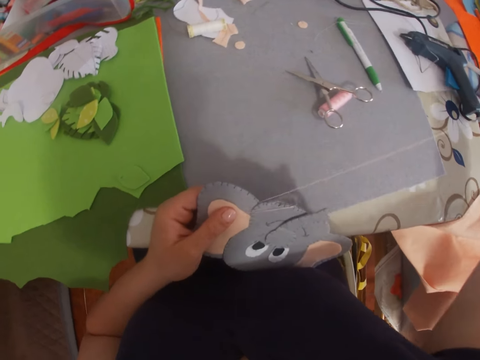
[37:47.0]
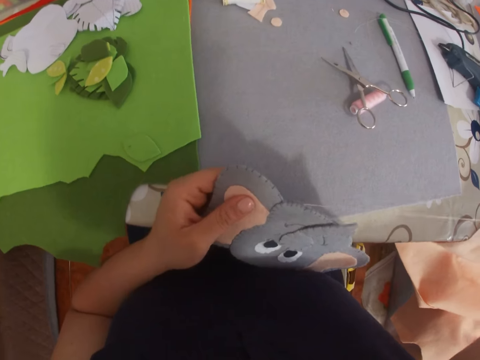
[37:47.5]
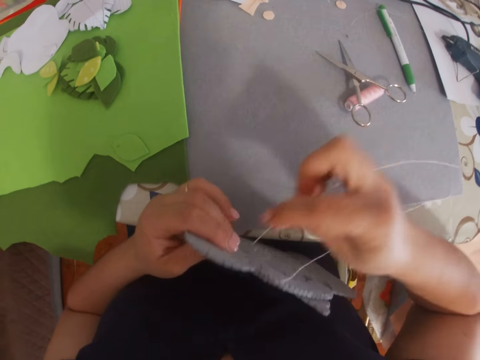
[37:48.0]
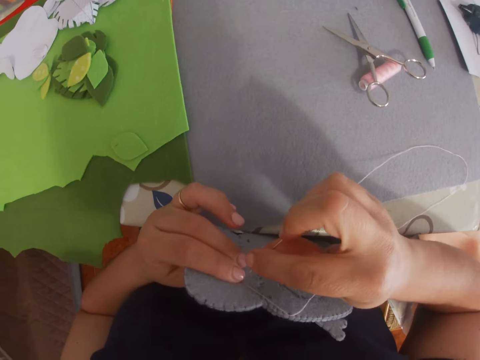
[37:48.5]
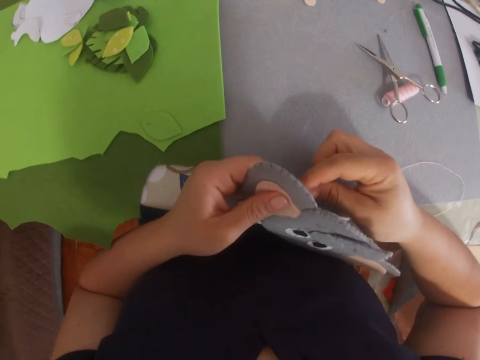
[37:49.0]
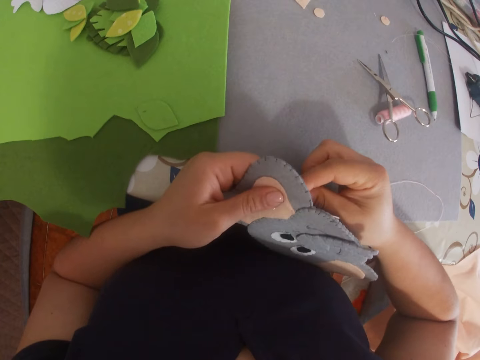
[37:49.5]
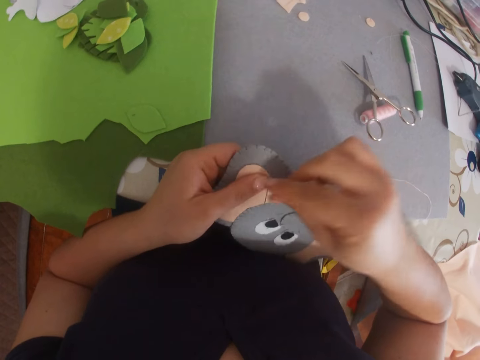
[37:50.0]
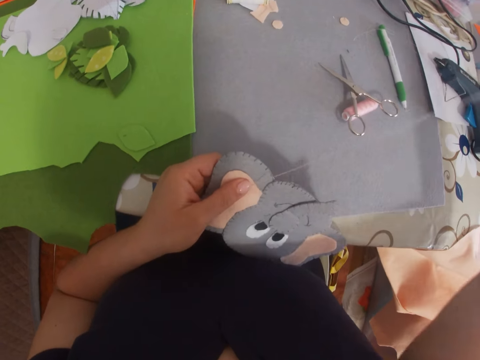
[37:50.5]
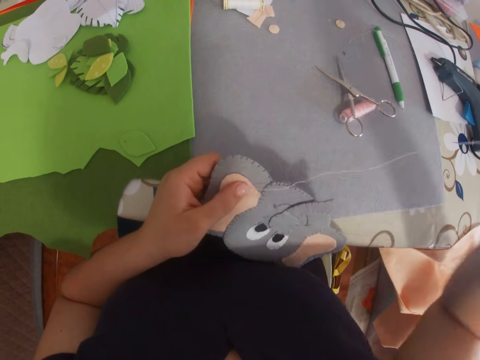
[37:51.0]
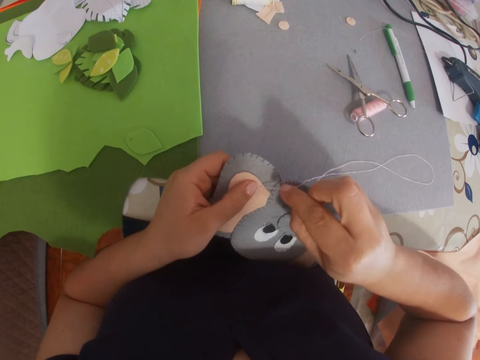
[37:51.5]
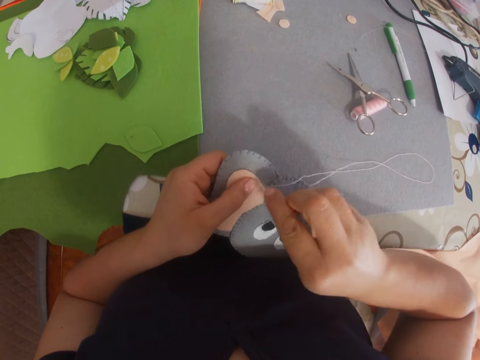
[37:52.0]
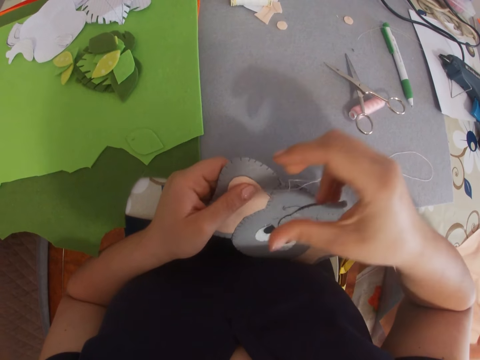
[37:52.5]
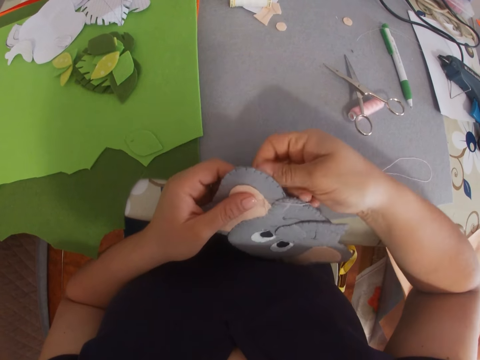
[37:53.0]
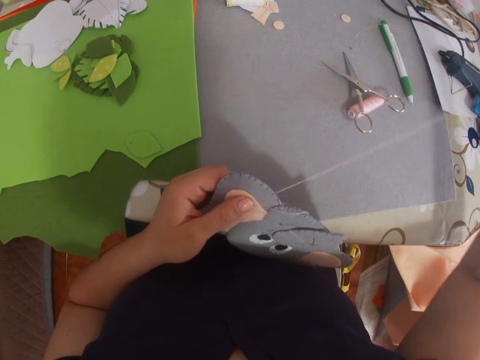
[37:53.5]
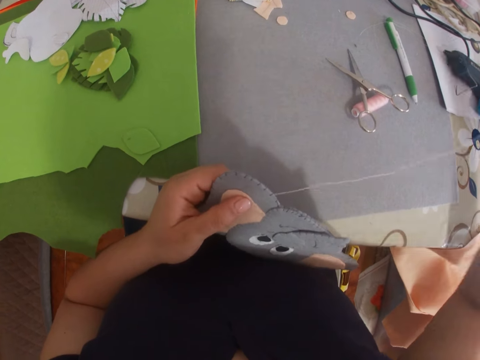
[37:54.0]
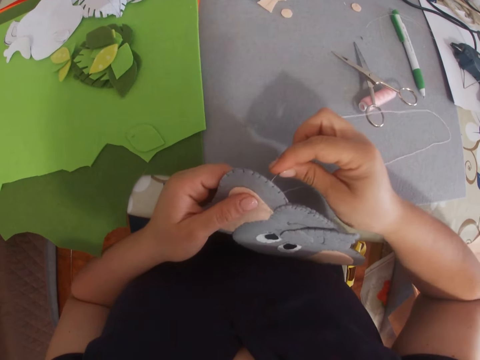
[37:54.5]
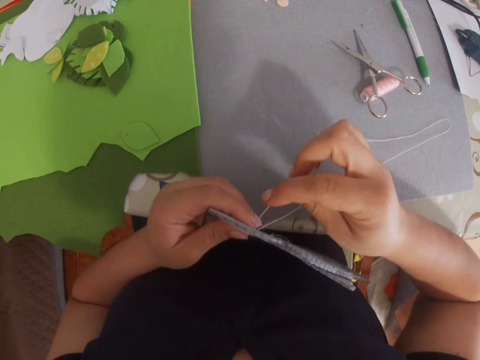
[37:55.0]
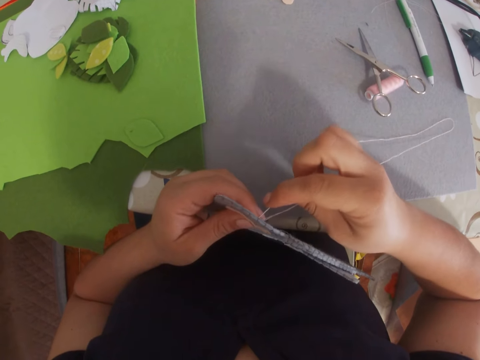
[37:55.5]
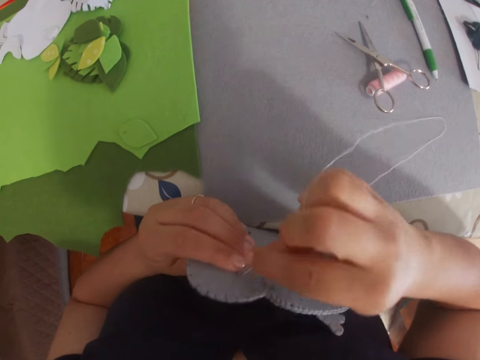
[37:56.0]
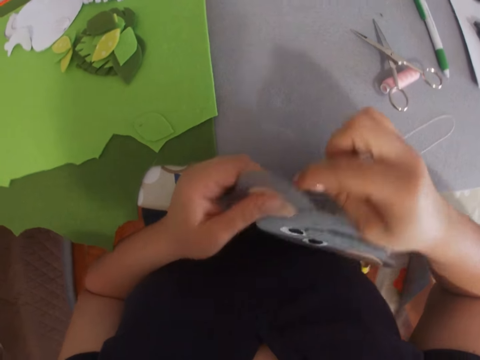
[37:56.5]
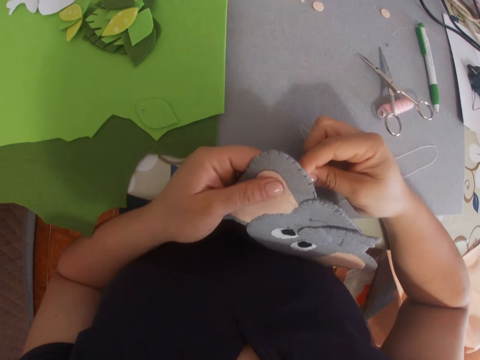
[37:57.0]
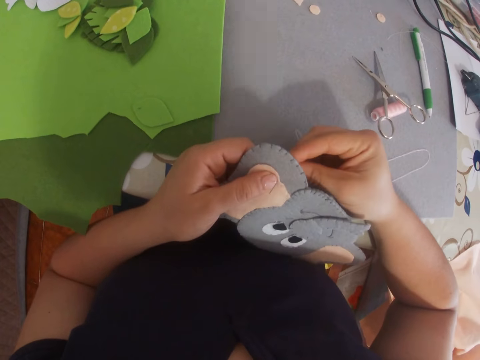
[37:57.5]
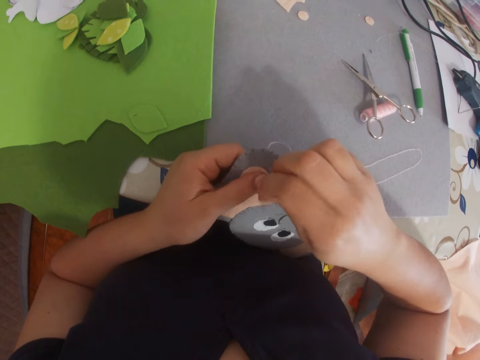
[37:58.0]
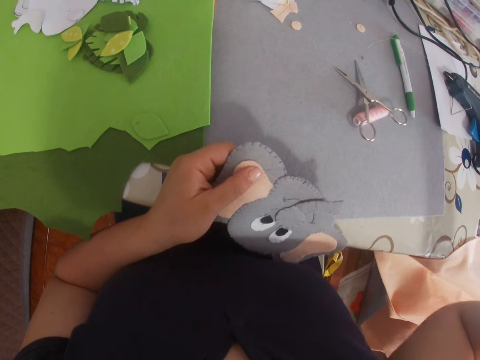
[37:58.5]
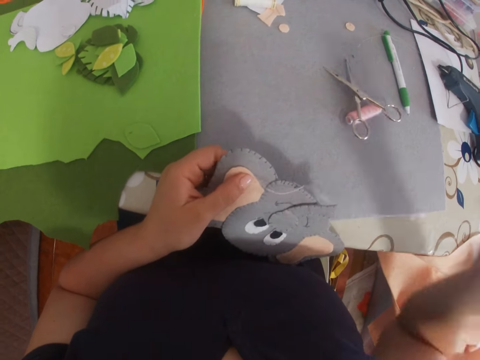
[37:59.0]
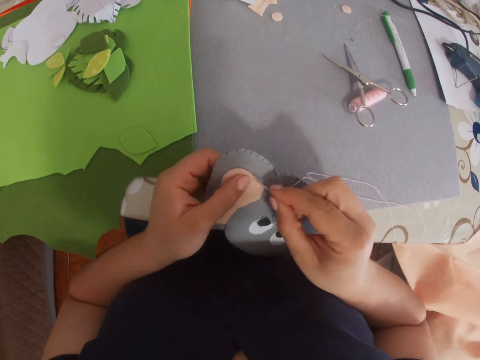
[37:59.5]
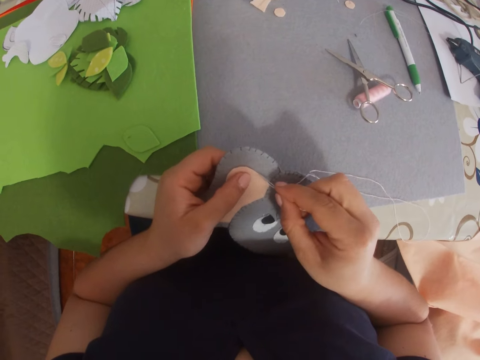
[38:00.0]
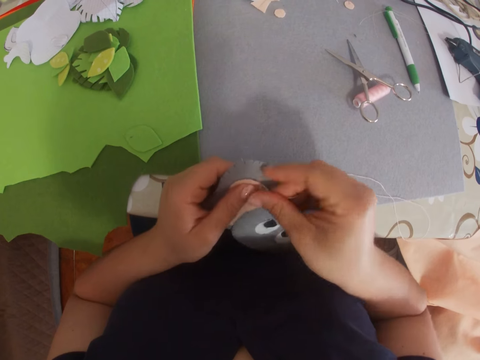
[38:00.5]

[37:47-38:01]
The camera wearer pulls on the thread. She lifts up the decoration towards her. She places the needle on the decoration. She lowers the decoration towards the table. She sews on the decoration with a needle and a thread. She moves the decoration towards her. She places the needle on the decoration. She lowers the decoration on the table. She sews on the decoration.

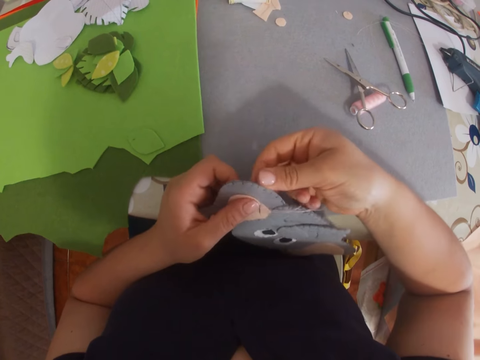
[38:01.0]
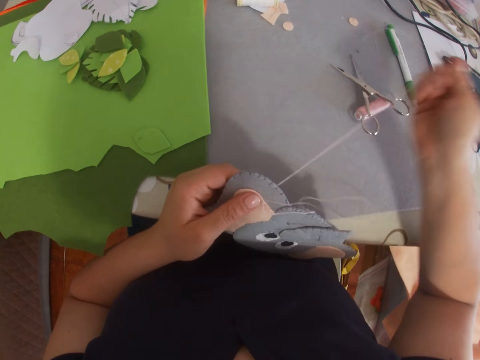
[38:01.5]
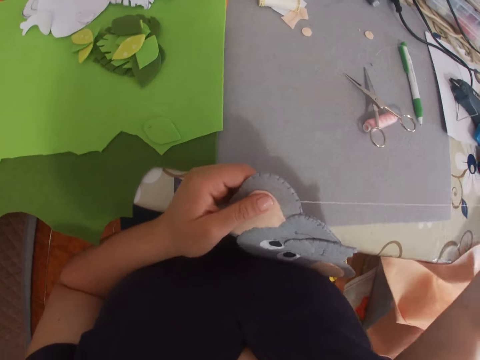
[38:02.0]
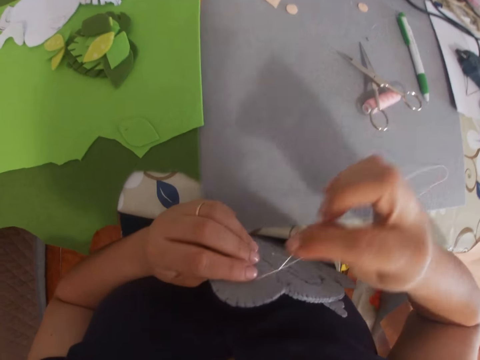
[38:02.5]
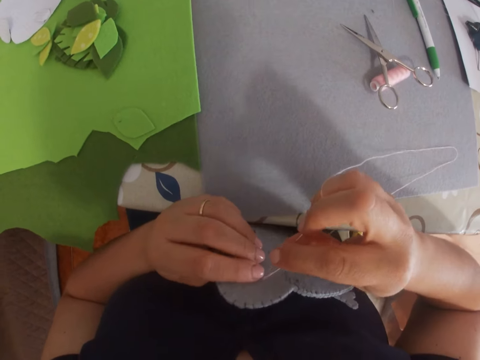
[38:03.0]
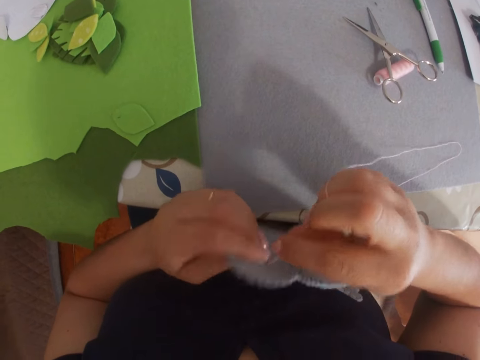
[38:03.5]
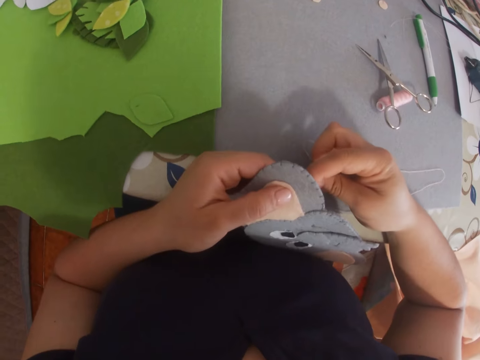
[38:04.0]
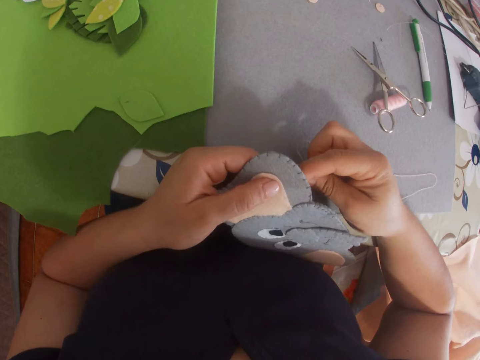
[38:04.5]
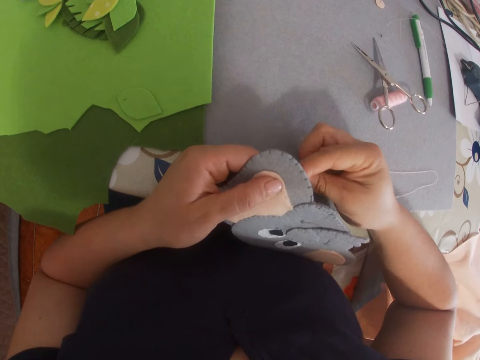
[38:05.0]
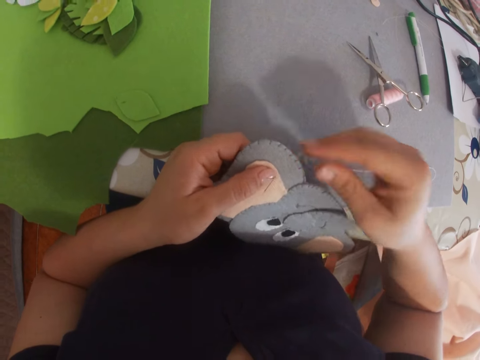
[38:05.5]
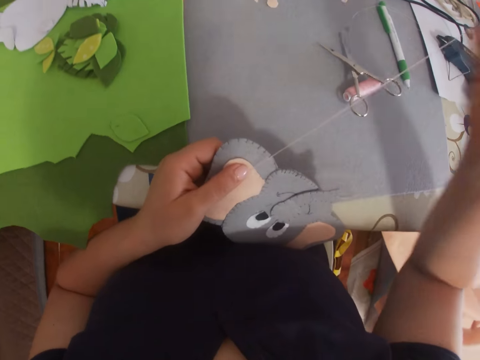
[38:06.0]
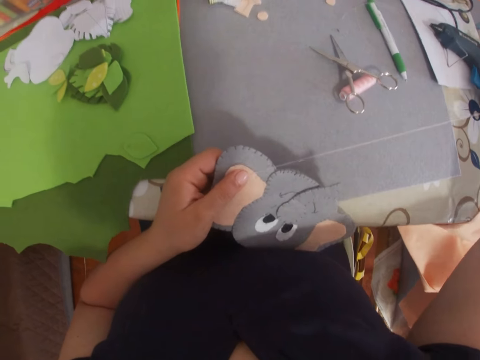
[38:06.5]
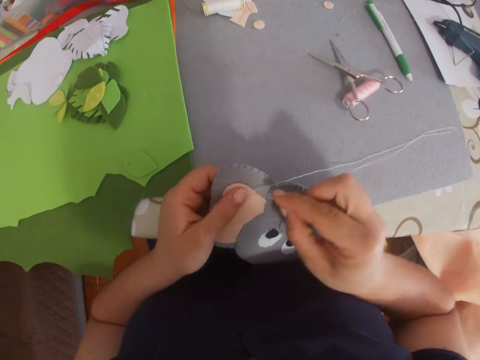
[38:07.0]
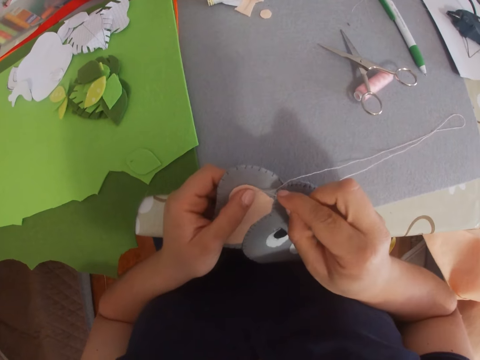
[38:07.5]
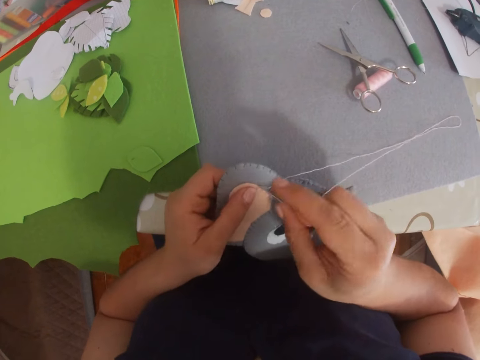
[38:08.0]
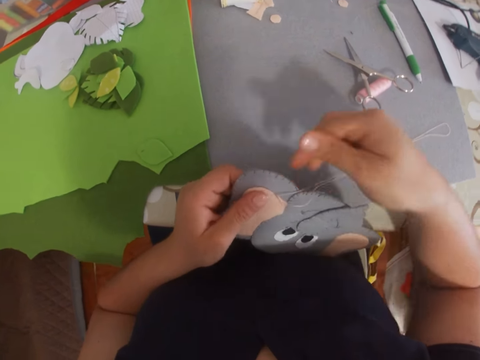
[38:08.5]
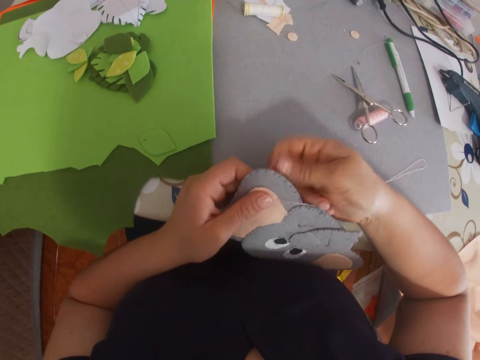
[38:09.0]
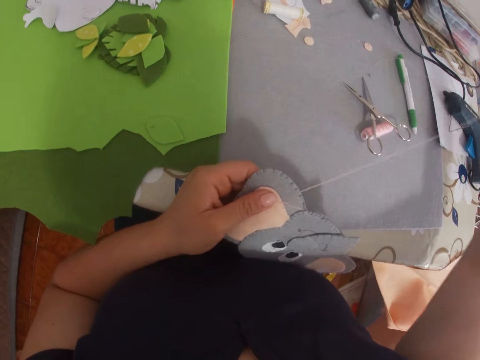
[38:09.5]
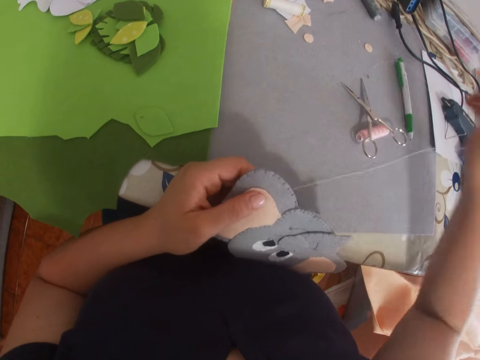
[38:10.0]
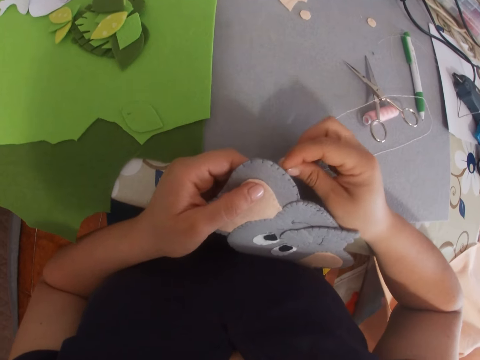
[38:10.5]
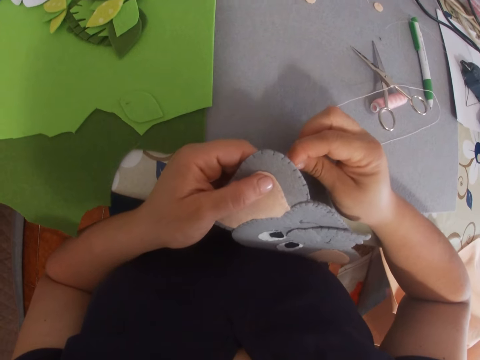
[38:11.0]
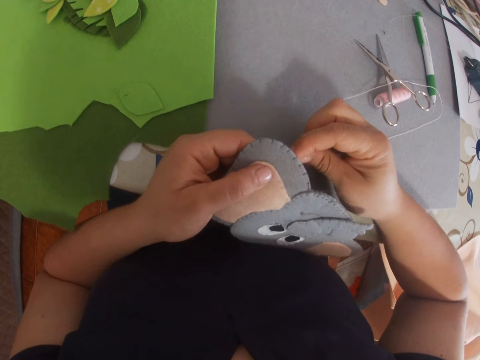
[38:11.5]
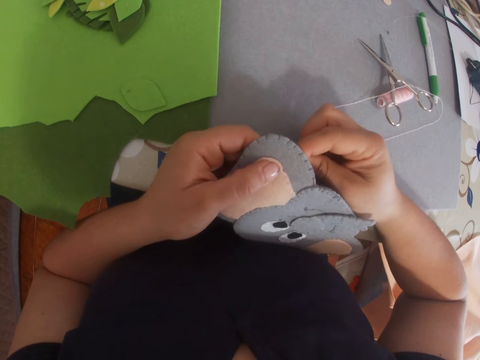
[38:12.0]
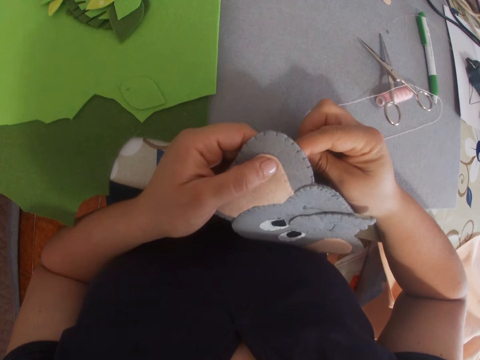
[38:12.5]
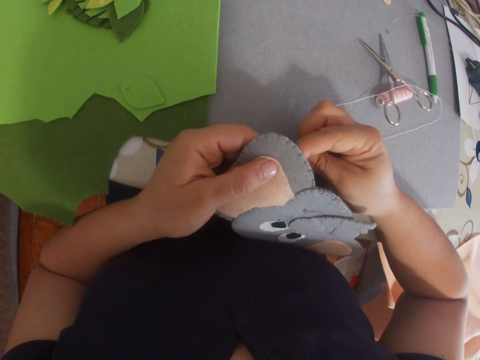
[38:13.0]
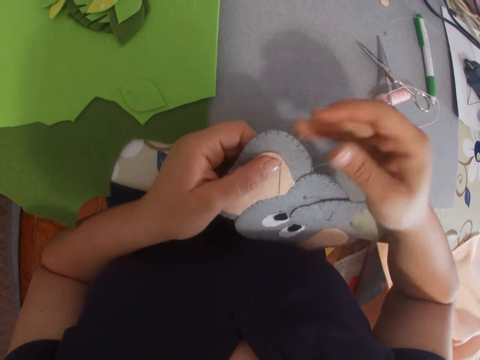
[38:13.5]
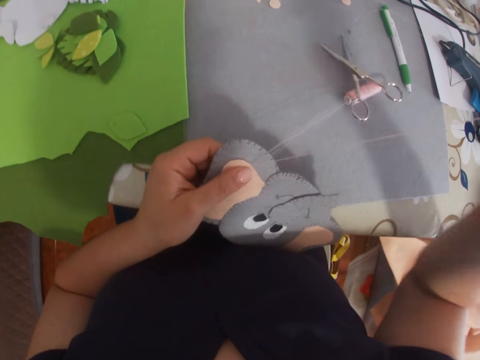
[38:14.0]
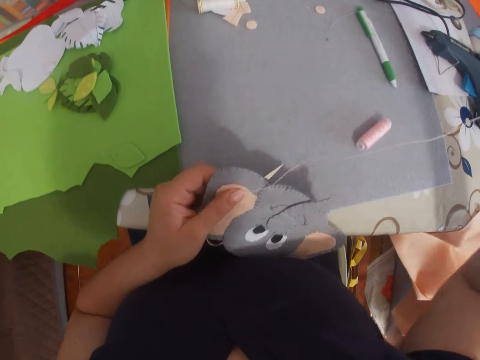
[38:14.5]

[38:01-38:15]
The camera wearer moves the decoration towards her. They place the needle on the decoration. They lower the decoration towards the table. They sew on the decoration.
